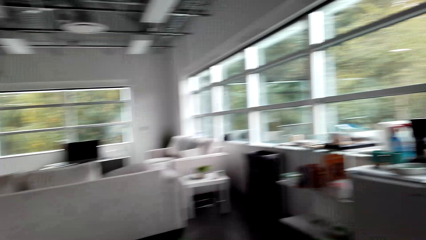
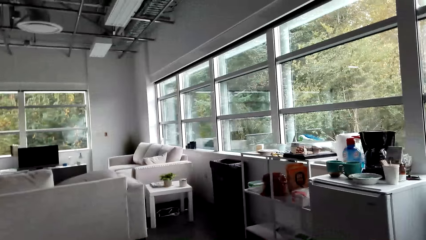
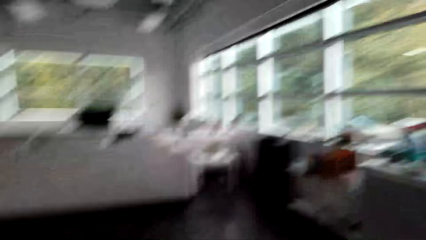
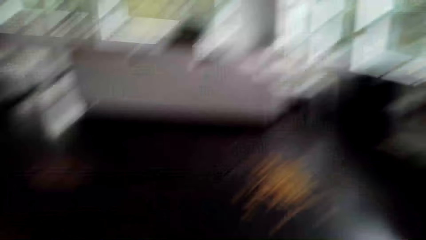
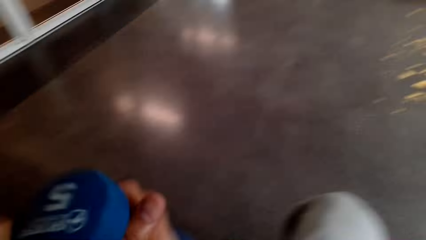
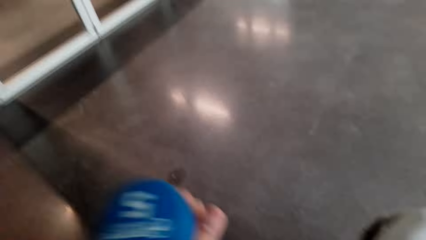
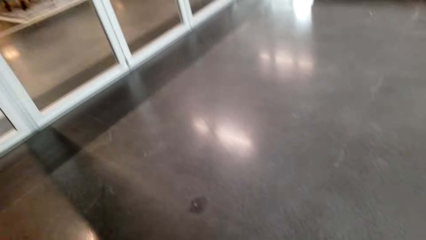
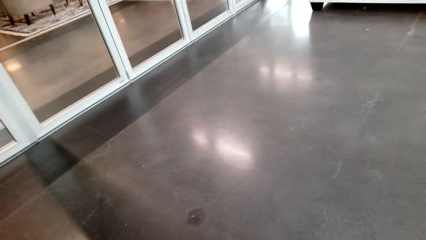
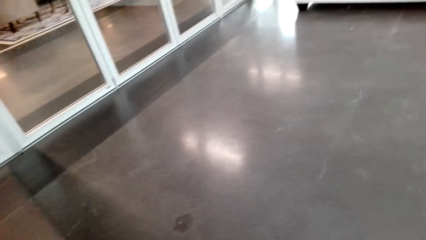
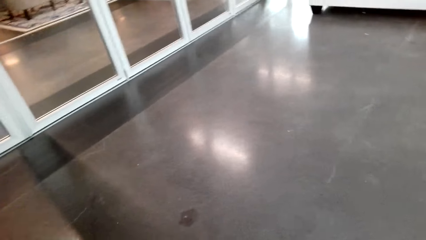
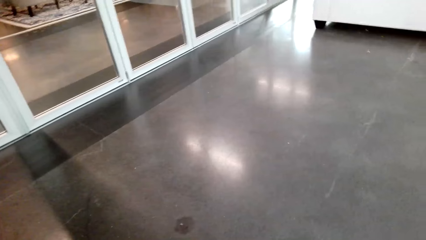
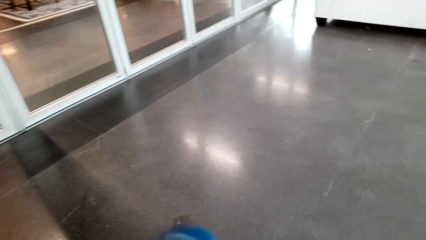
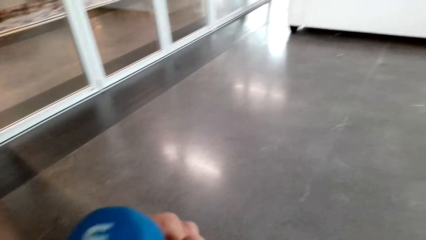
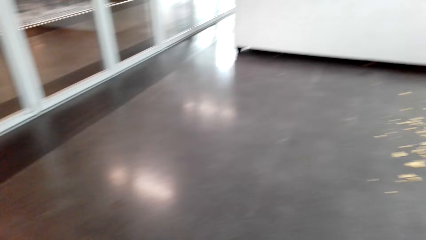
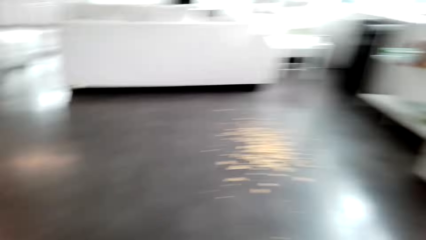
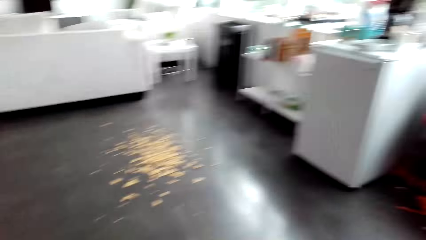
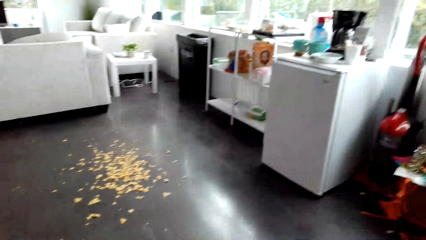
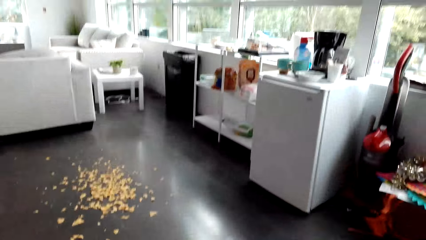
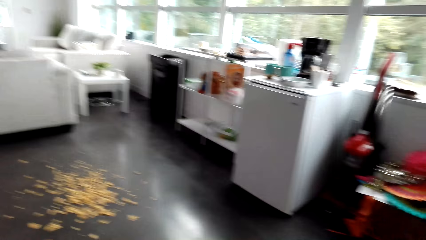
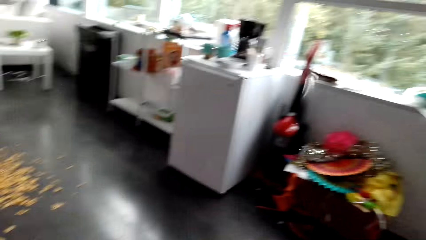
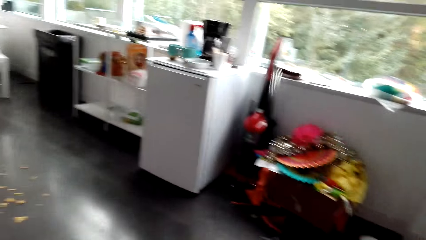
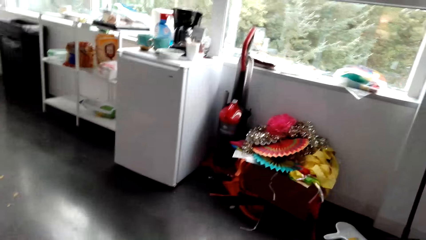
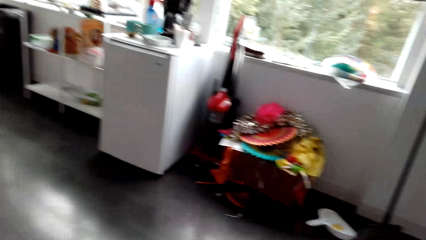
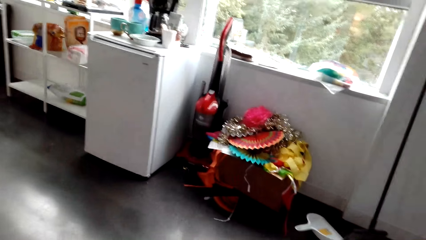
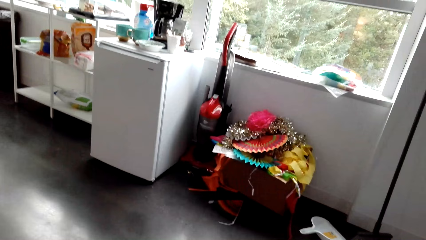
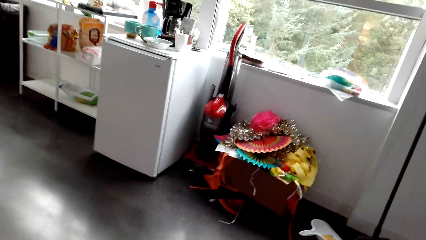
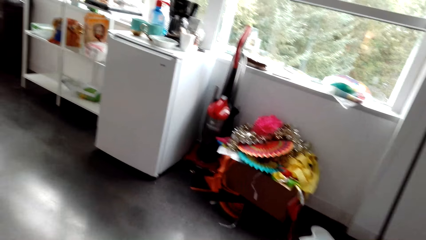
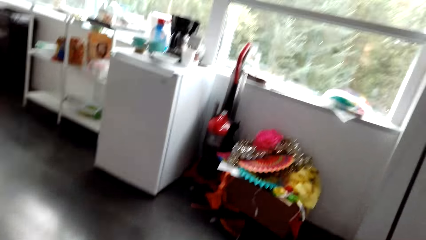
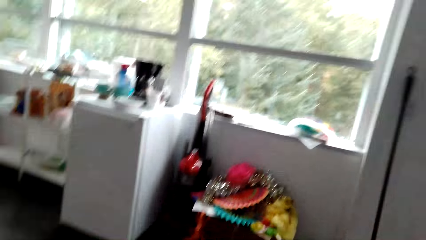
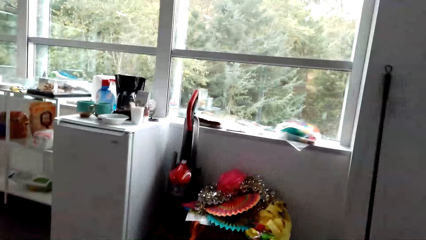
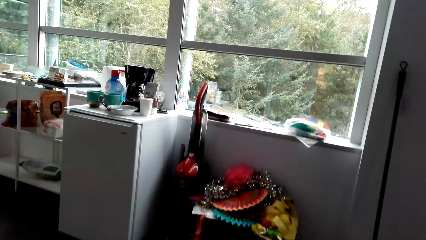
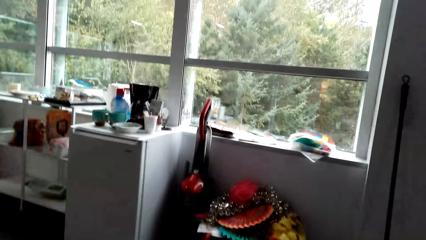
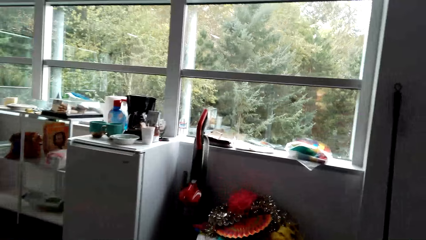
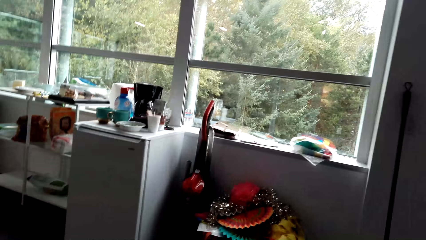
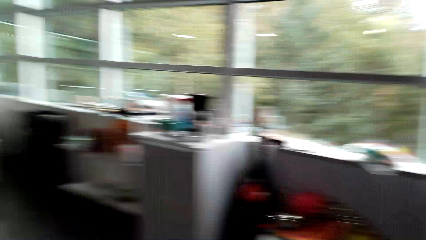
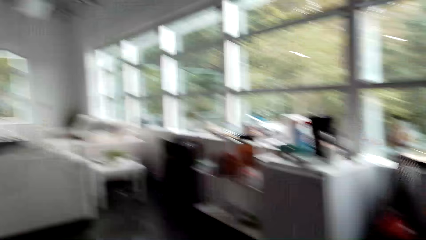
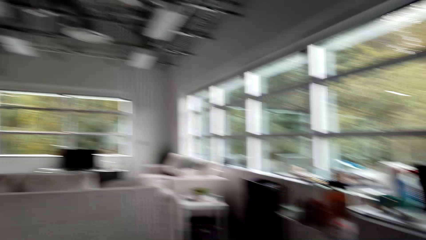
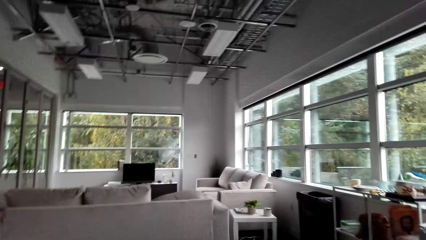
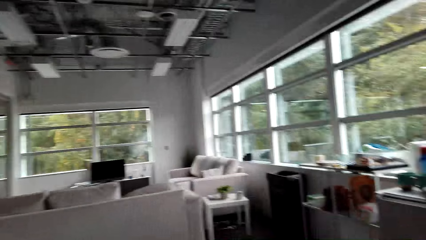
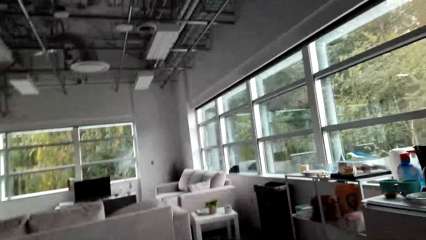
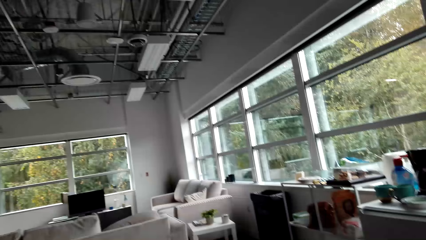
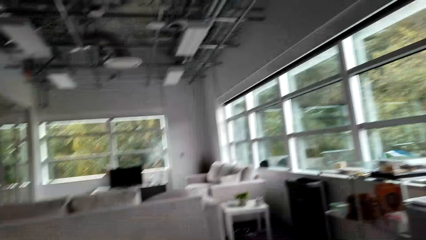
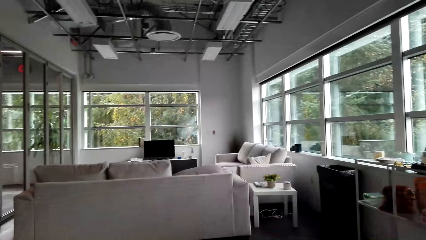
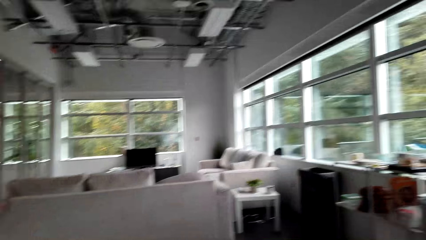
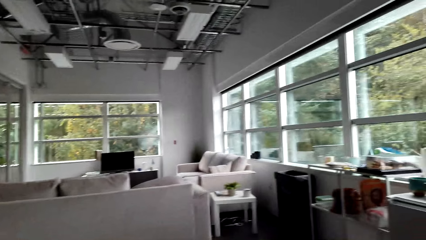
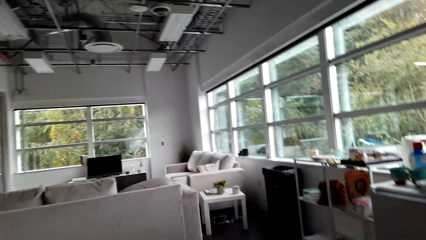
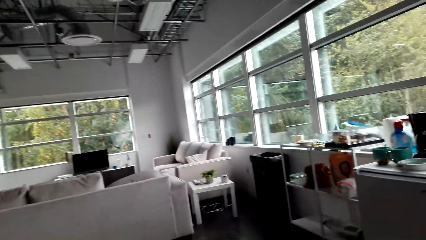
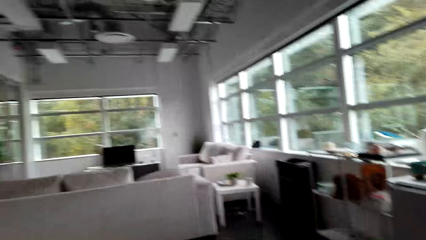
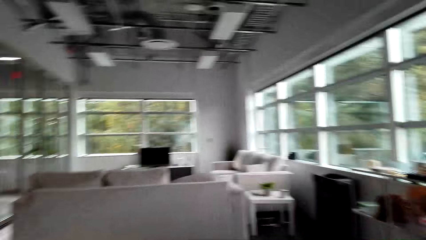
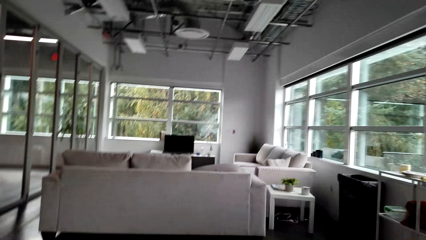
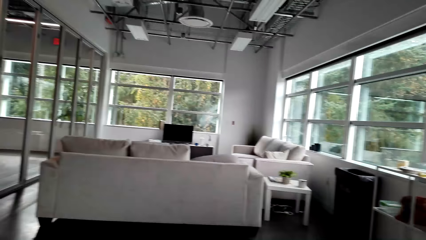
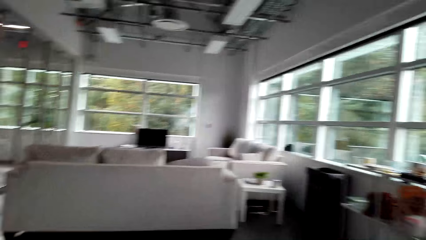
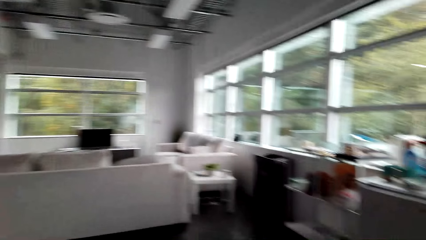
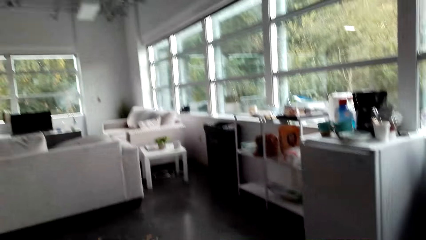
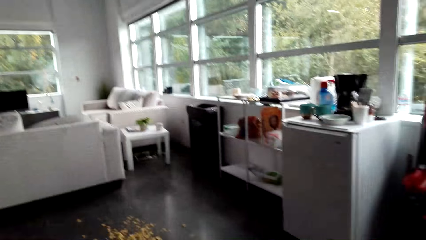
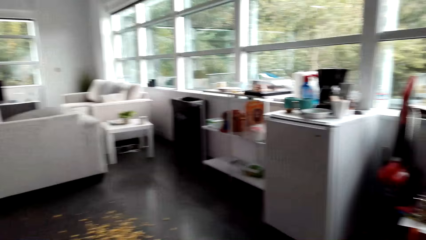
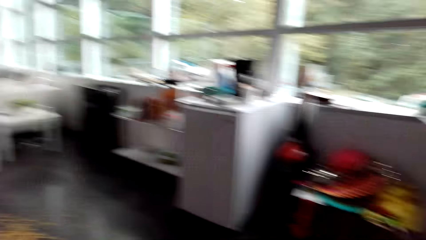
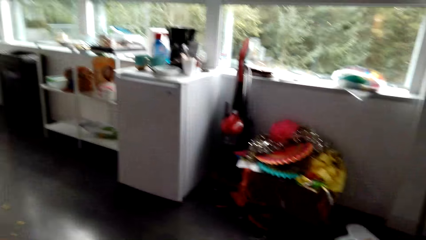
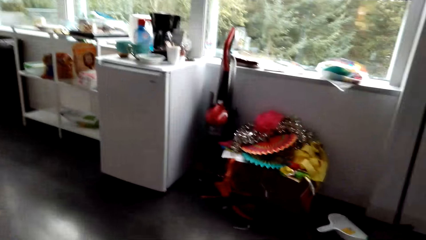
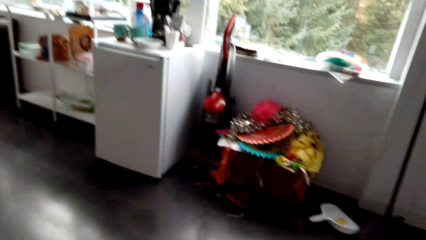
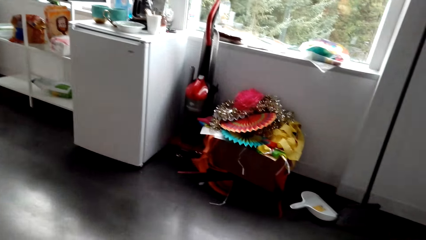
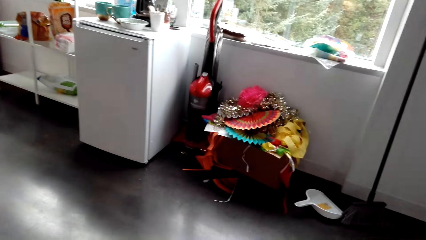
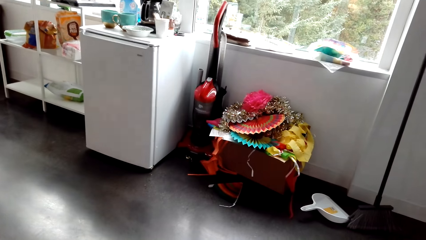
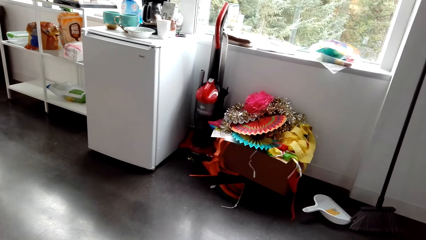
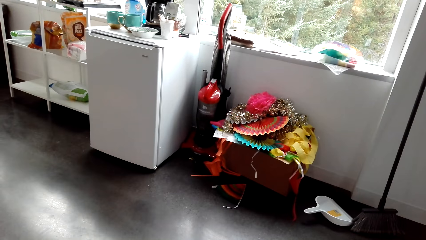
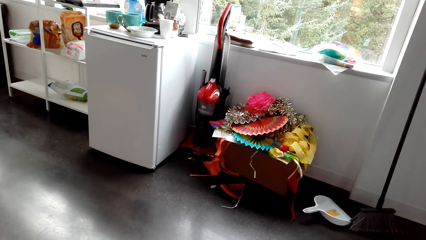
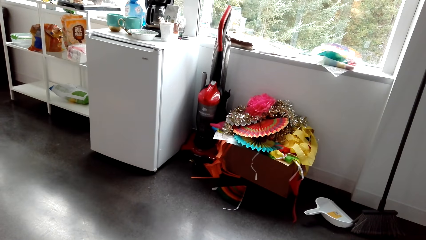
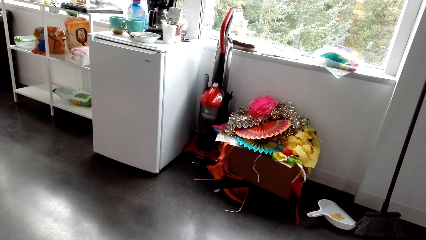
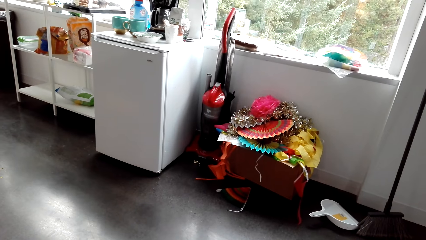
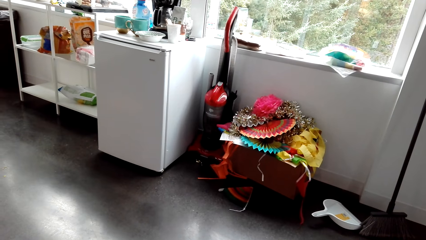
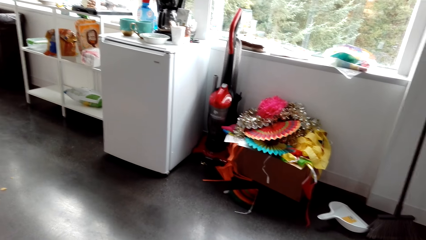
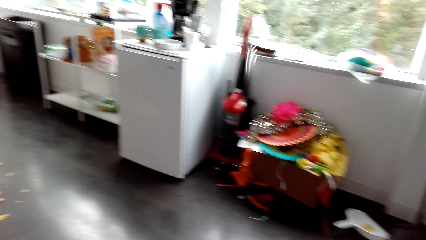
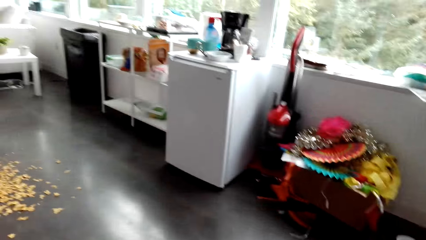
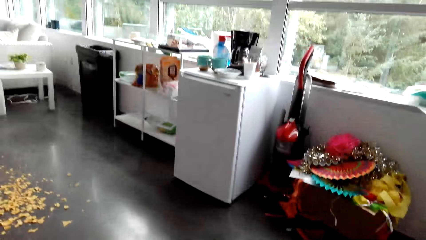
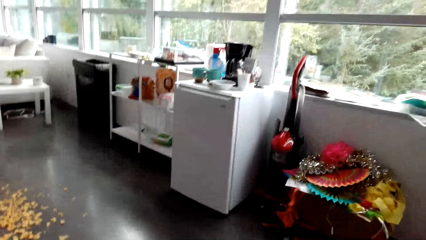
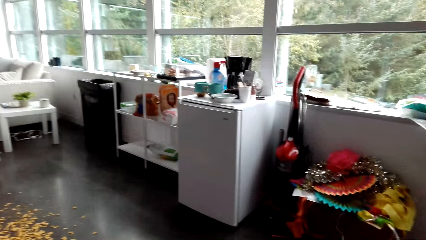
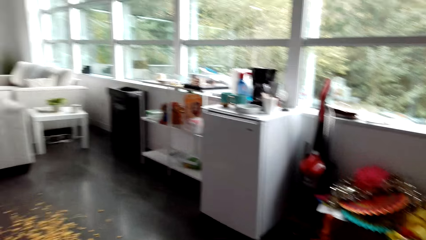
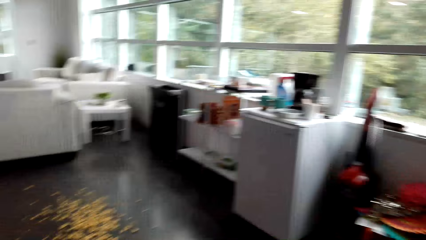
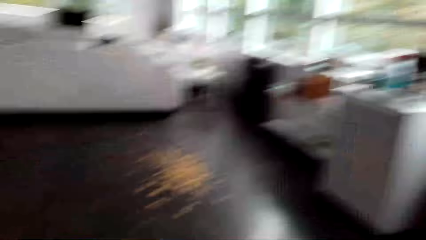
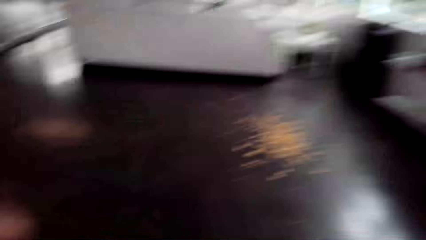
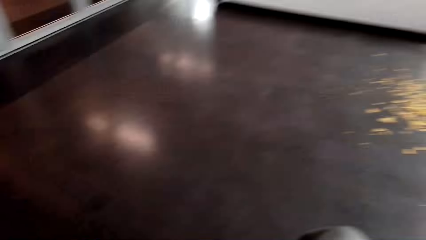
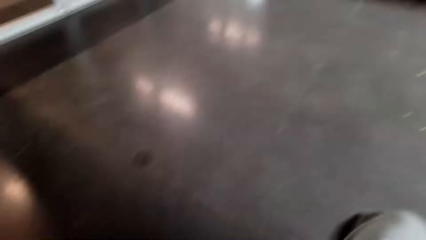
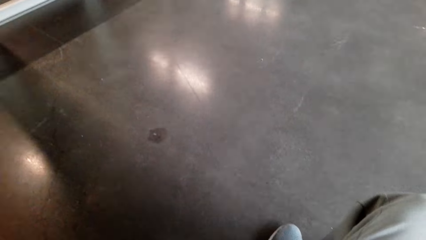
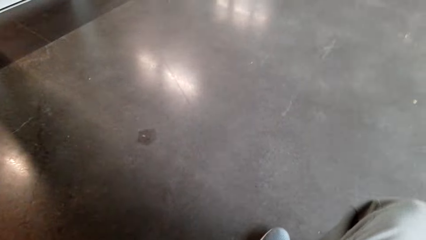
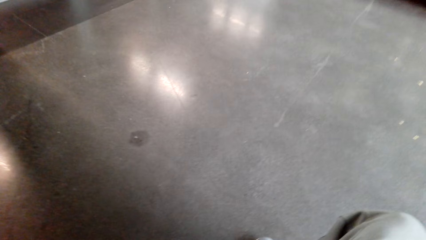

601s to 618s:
The camera wearer lifts a weight. They look around the room.
